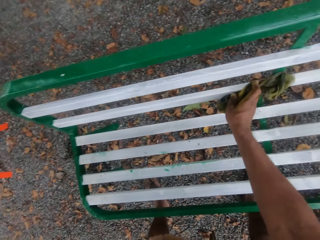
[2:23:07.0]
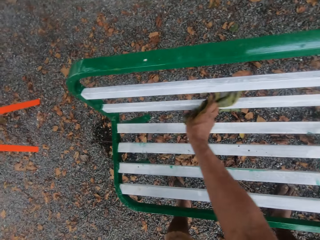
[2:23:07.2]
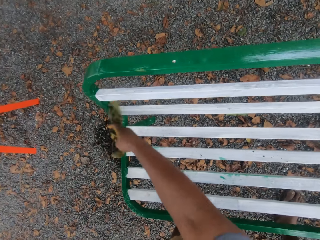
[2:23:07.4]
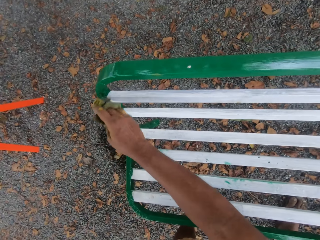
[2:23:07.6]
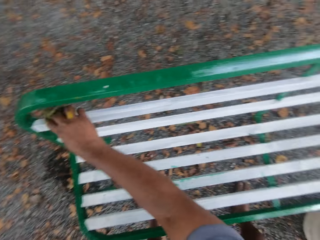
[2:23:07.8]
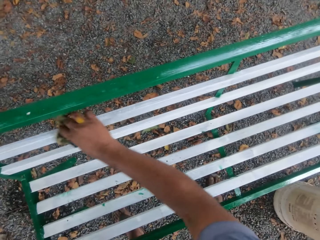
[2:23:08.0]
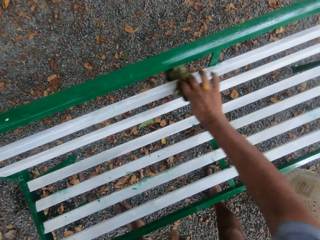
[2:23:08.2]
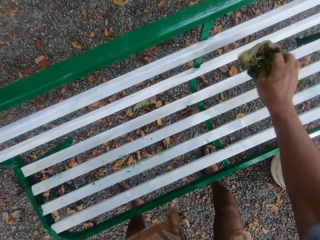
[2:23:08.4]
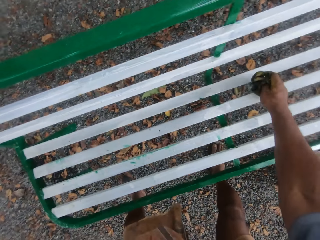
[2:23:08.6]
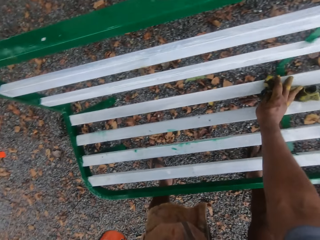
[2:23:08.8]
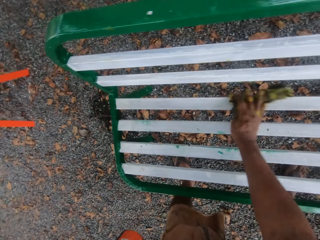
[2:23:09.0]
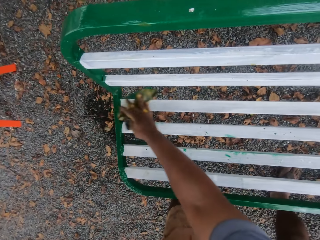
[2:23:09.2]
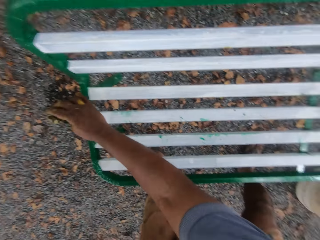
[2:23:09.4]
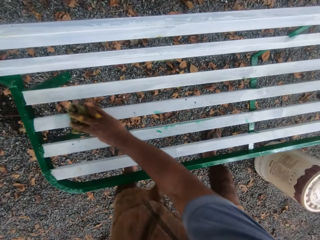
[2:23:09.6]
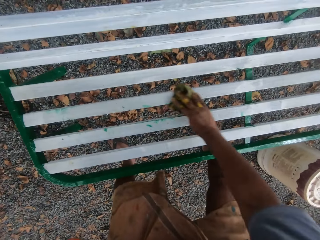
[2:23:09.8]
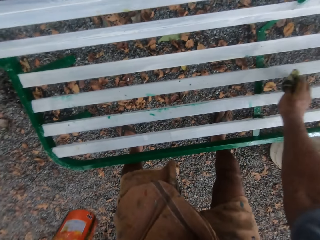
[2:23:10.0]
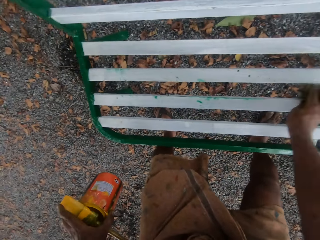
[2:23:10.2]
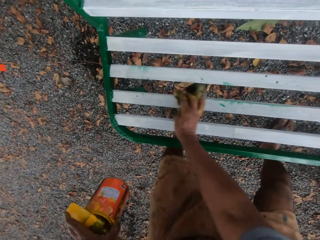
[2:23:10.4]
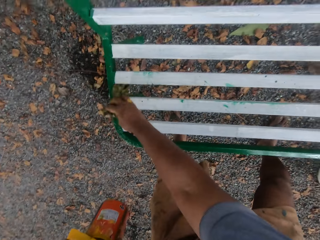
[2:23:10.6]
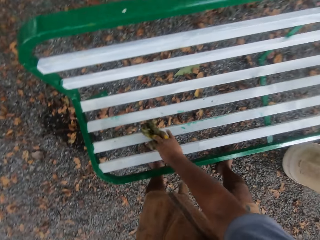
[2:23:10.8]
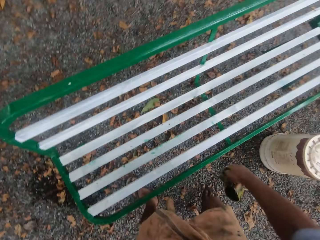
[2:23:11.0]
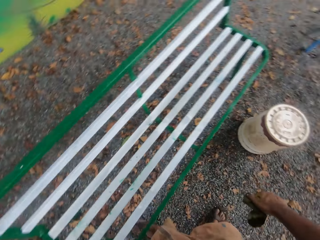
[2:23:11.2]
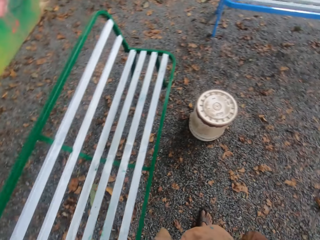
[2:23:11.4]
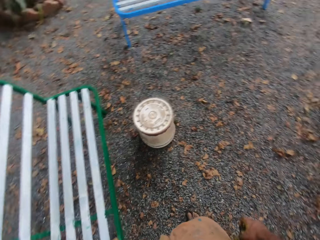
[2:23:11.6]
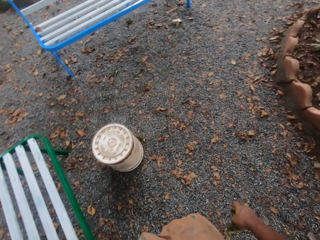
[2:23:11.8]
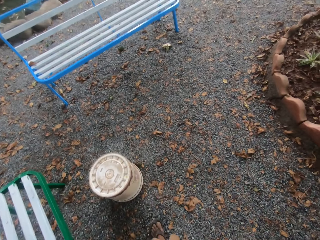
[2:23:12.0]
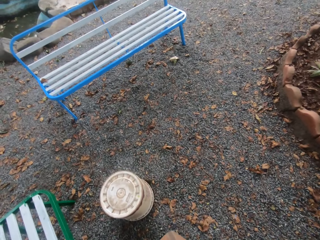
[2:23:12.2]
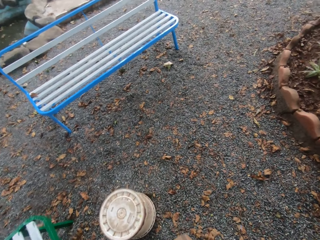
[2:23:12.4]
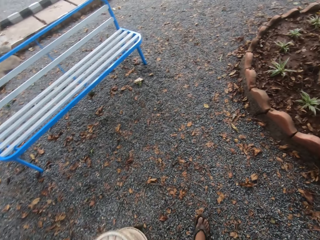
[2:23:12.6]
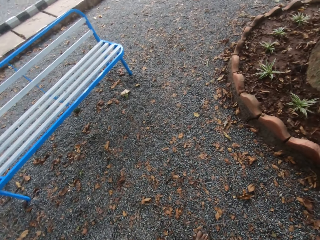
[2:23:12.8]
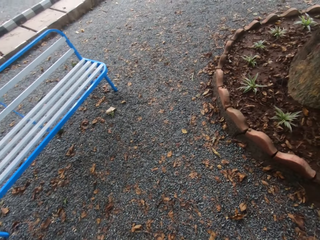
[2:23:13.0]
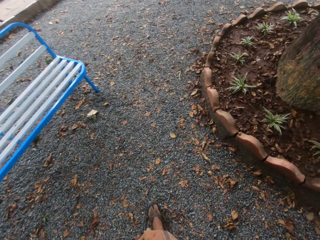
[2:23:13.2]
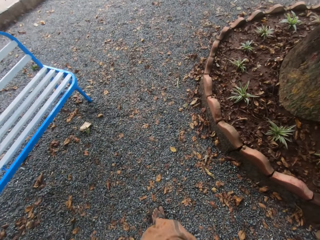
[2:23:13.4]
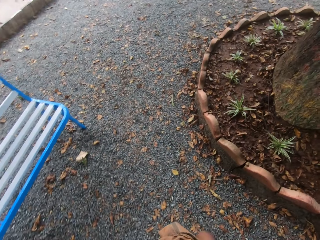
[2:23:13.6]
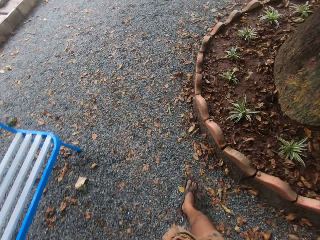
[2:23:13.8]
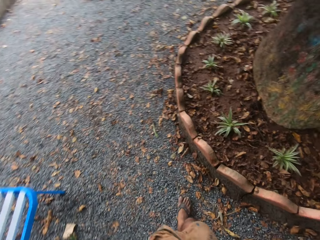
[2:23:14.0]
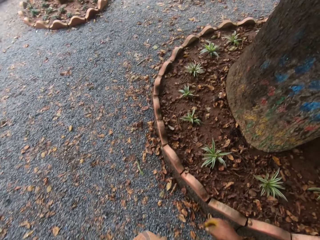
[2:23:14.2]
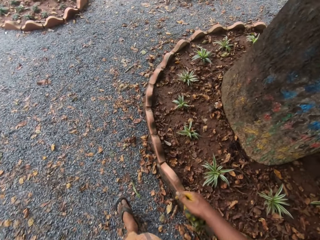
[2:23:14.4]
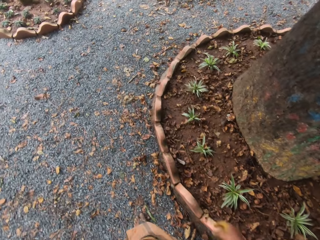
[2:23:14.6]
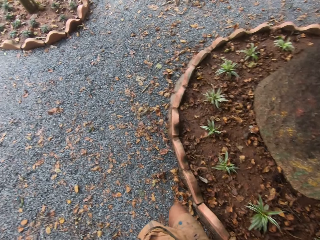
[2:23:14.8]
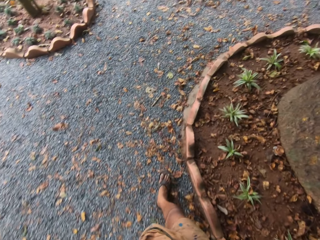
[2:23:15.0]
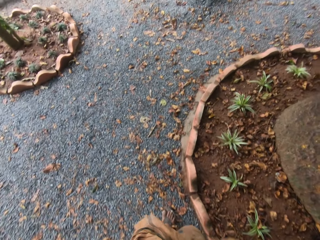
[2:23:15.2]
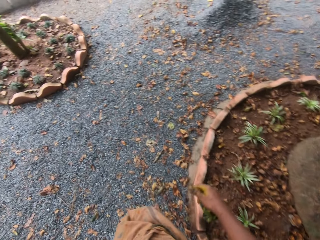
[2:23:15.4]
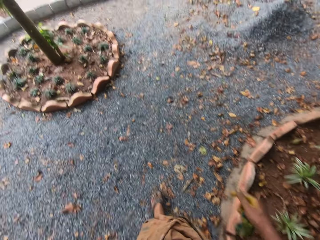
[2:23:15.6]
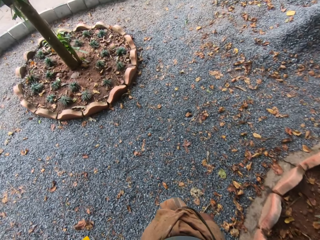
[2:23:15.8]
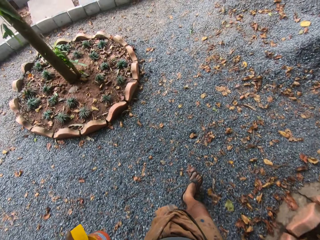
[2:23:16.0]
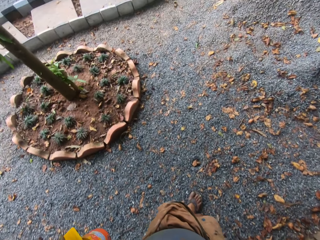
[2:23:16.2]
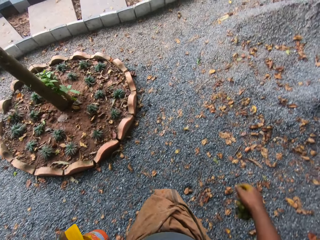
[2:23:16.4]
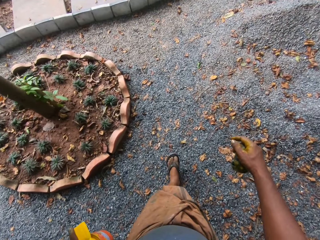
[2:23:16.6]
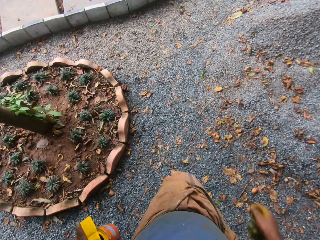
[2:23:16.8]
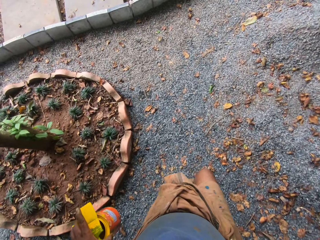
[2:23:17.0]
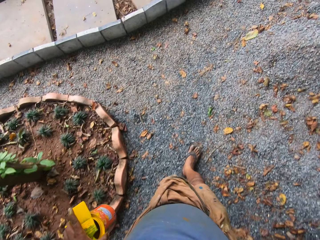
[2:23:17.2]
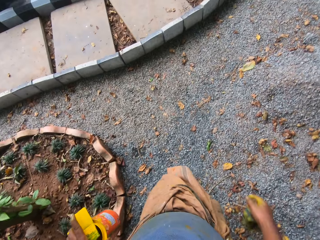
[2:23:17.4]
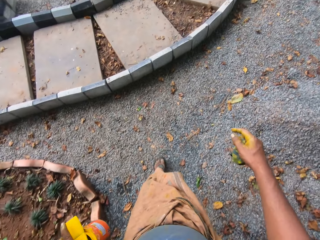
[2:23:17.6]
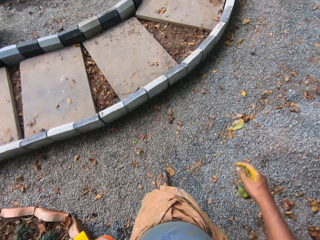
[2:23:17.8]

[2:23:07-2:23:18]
The camera wearer walks in the garden with the can of paint and the paint brush in his left hand.

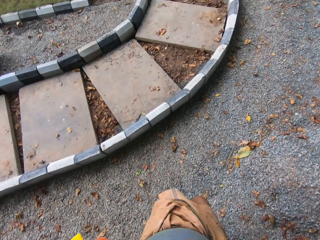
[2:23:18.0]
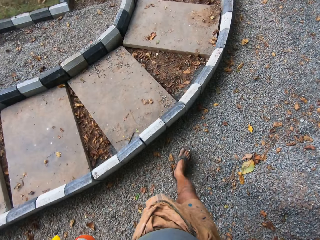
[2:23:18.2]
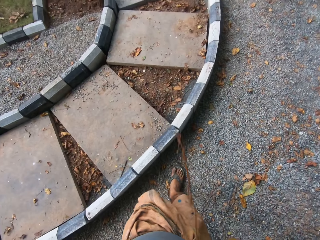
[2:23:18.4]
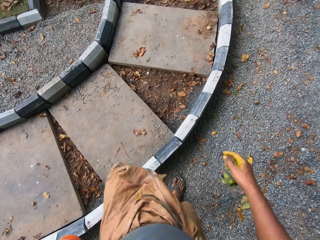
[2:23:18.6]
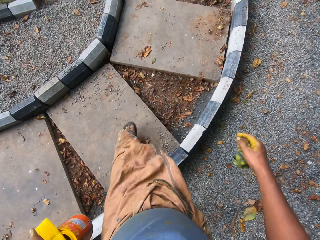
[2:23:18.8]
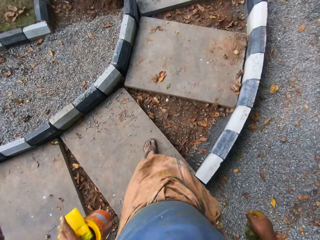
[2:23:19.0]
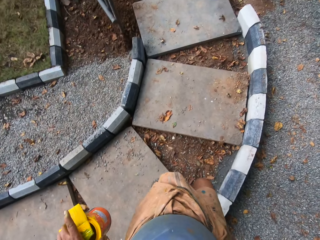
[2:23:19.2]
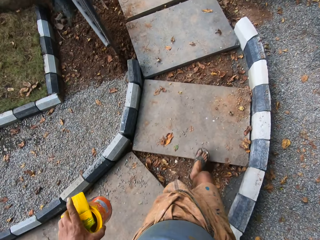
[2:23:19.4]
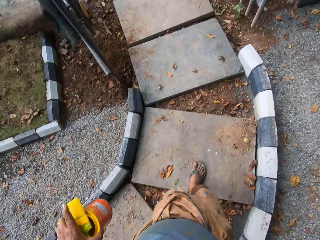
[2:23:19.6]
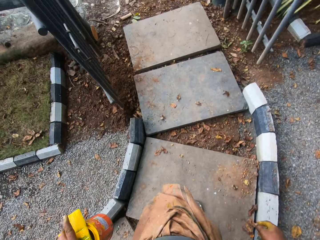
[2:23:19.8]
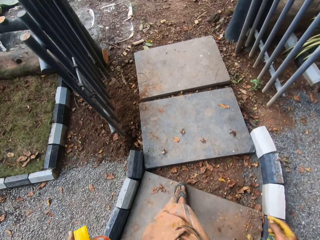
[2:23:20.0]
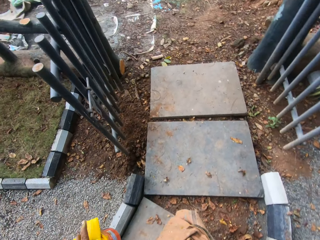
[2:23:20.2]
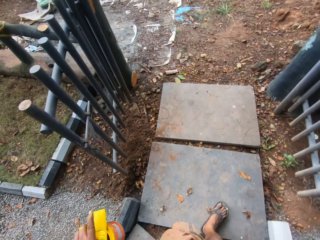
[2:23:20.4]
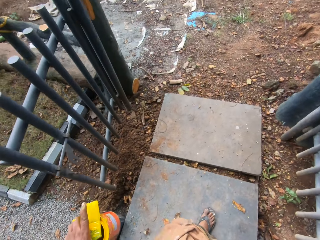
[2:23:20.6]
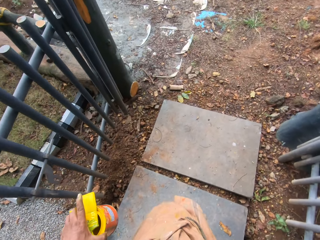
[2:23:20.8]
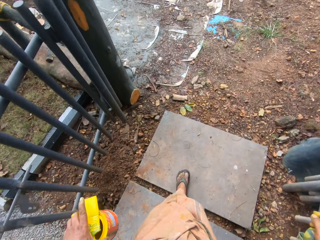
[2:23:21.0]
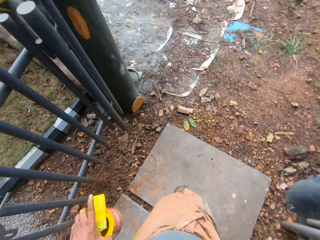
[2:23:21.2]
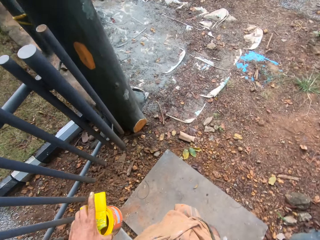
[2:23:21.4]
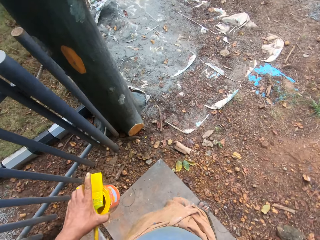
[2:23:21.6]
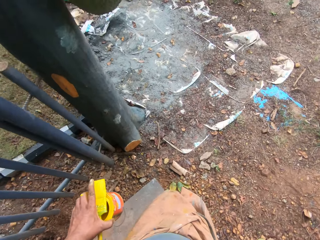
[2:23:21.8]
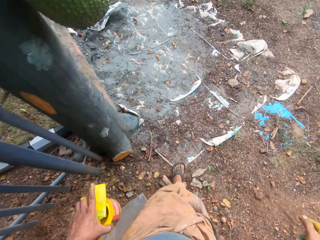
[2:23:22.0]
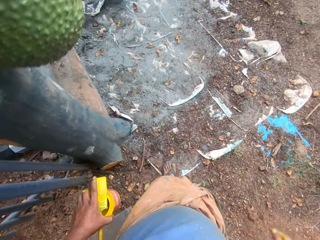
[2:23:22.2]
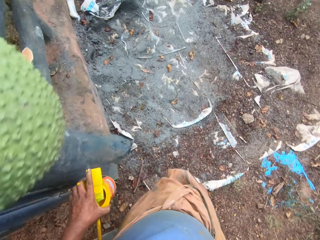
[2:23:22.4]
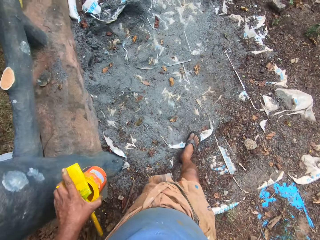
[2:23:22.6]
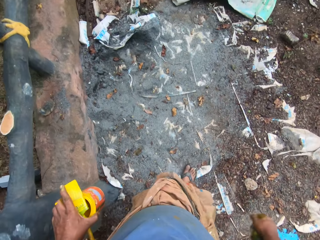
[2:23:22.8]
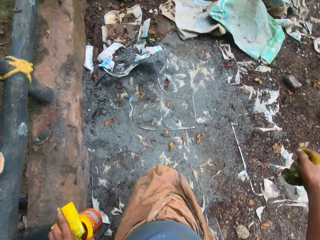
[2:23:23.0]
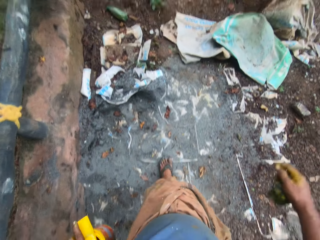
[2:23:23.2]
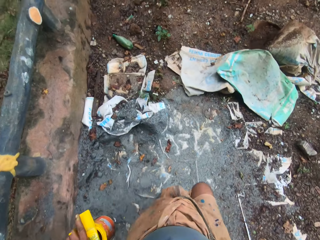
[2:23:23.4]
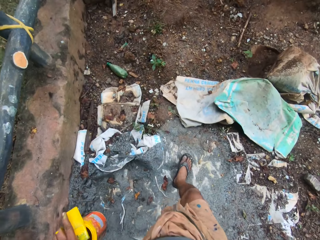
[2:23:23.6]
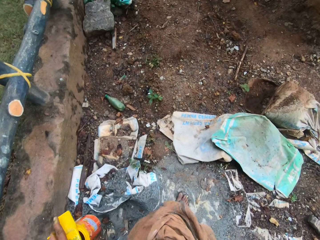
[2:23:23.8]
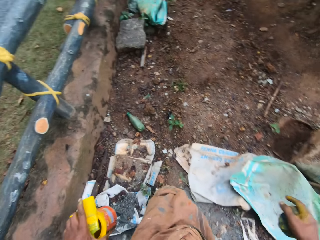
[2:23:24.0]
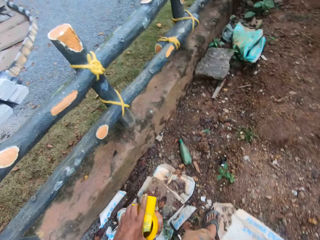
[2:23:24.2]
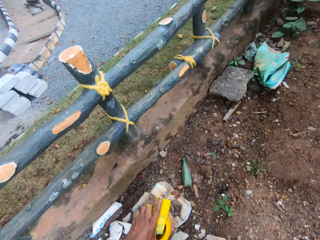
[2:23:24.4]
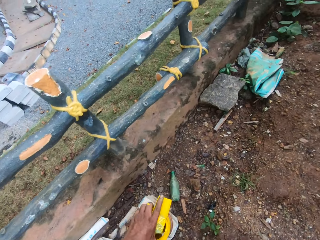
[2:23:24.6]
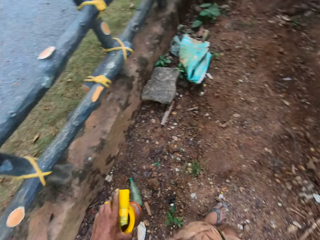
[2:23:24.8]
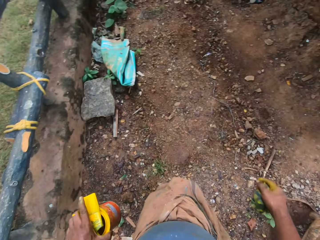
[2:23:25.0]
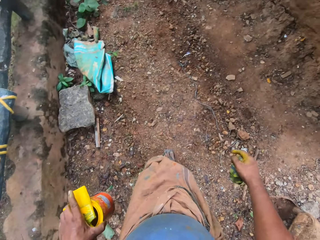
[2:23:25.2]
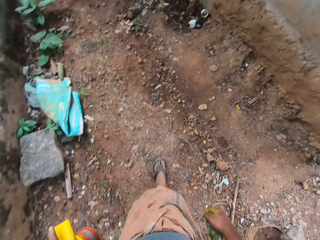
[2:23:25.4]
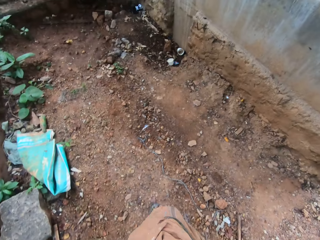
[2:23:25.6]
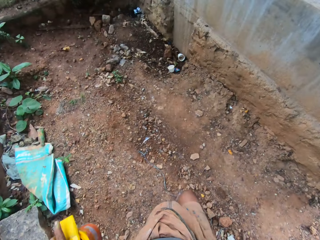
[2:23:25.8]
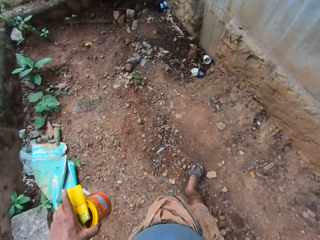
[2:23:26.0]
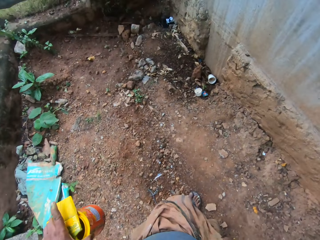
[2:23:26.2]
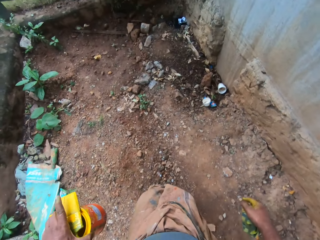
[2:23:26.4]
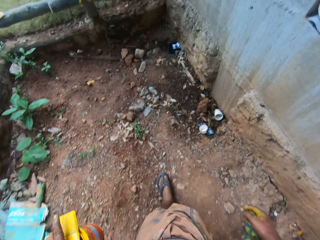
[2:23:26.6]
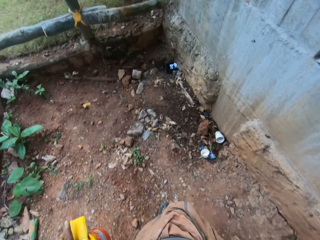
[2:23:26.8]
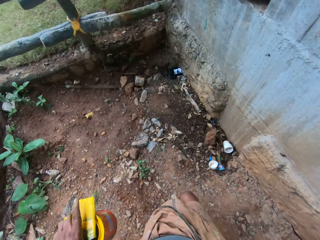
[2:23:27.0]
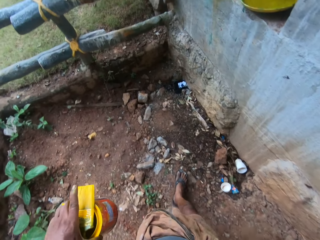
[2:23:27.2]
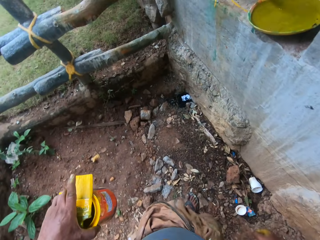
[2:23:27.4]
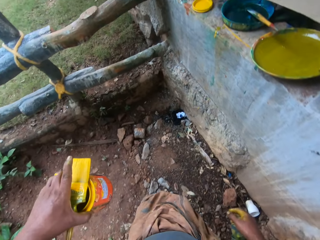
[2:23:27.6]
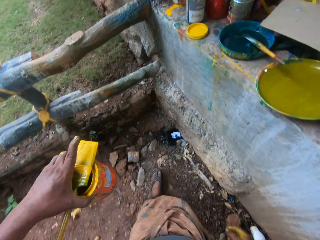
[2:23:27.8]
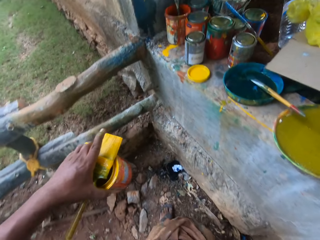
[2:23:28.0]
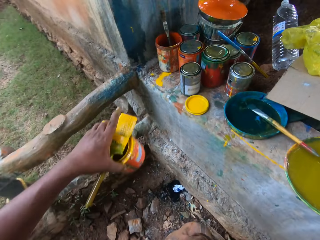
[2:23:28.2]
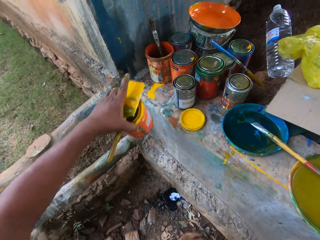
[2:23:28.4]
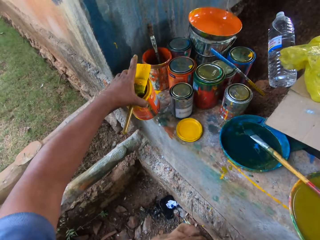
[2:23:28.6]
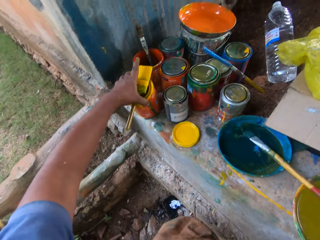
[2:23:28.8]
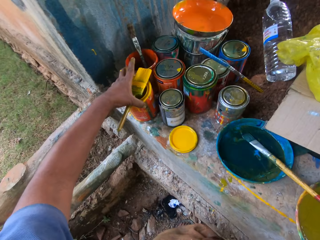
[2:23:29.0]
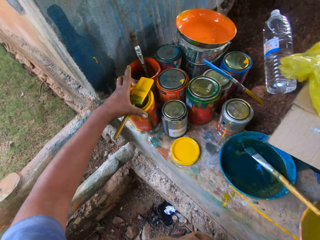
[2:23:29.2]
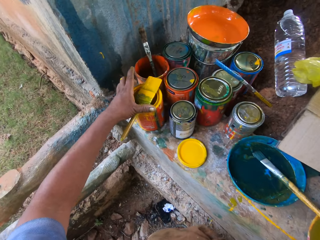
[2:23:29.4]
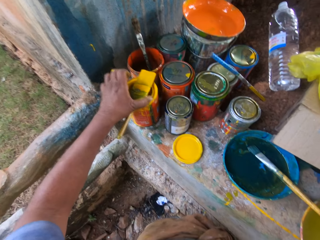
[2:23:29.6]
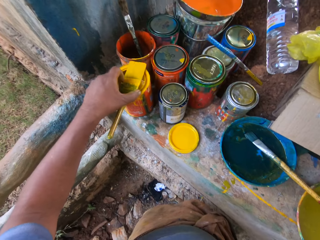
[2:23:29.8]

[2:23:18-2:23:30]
The camera wearer drops the can of paint and the paint brush in his left hand on a wall in the garden.
